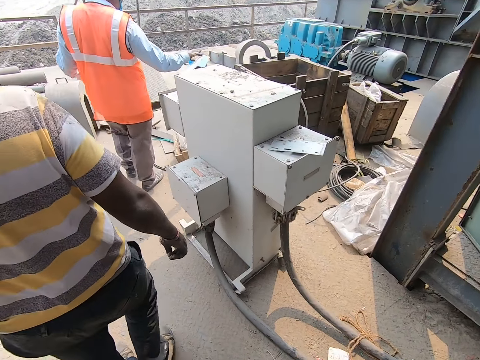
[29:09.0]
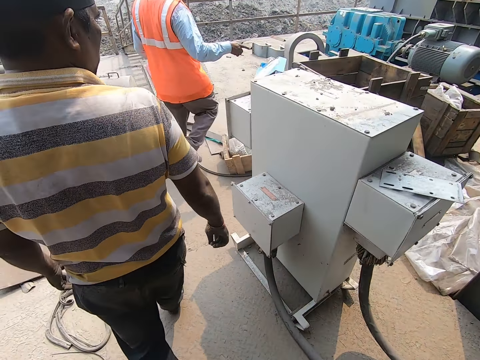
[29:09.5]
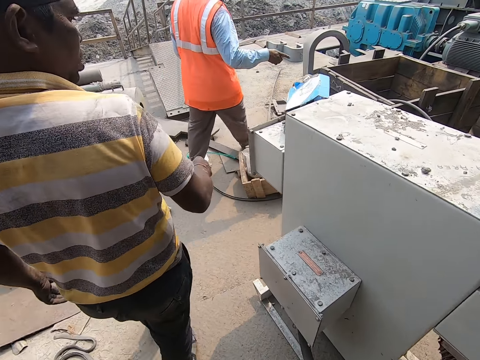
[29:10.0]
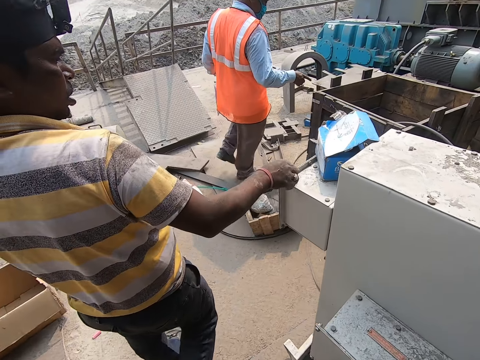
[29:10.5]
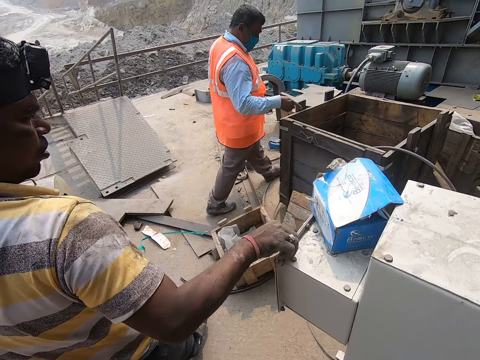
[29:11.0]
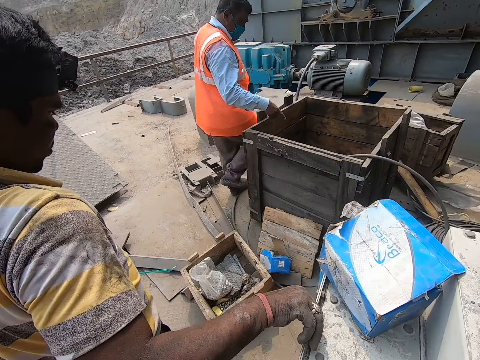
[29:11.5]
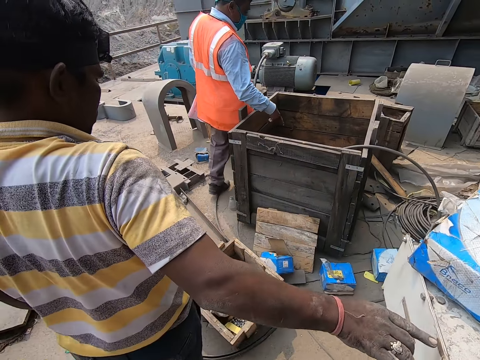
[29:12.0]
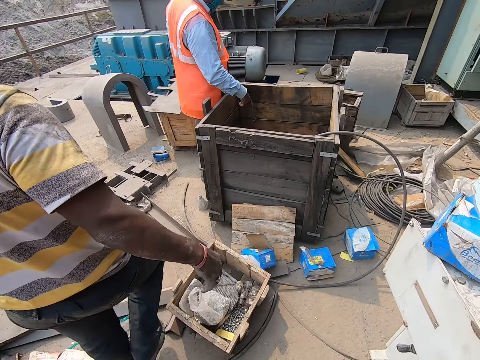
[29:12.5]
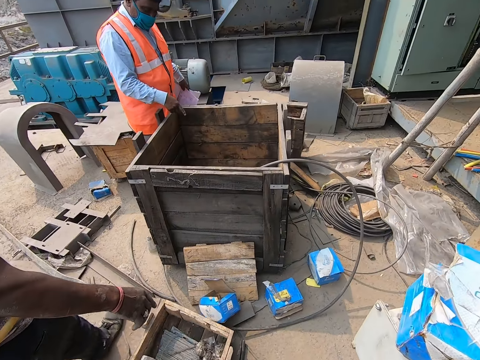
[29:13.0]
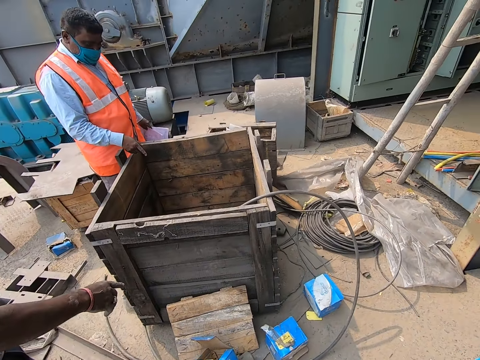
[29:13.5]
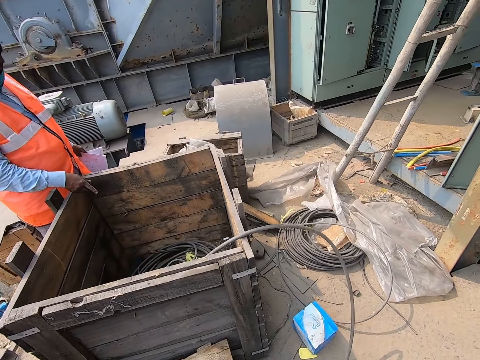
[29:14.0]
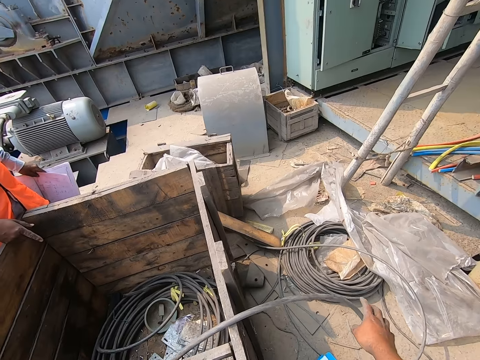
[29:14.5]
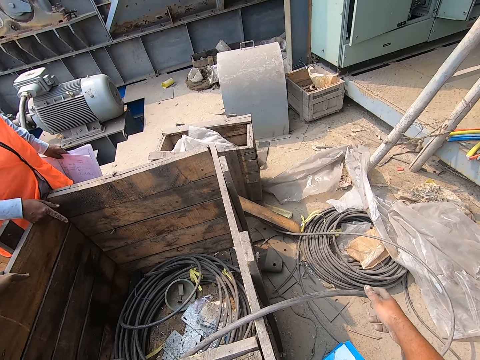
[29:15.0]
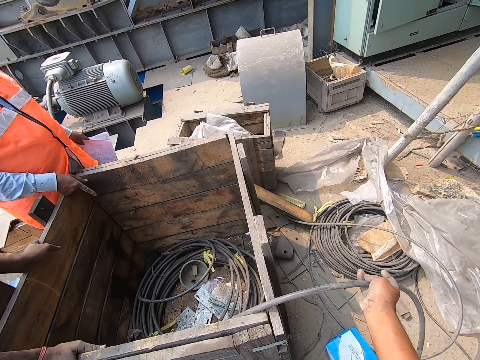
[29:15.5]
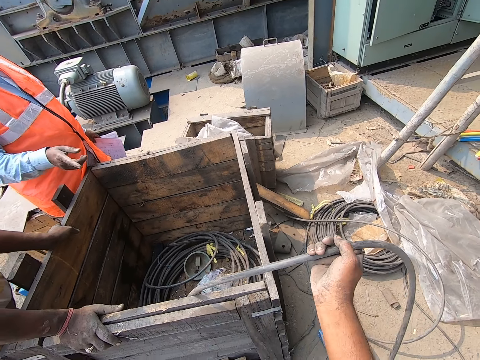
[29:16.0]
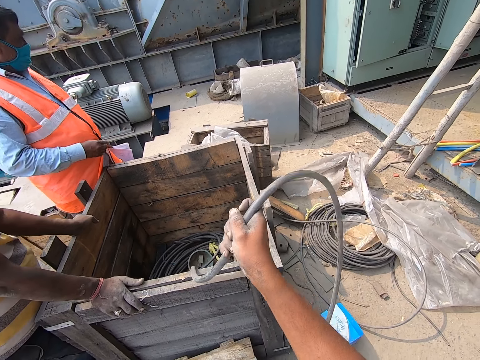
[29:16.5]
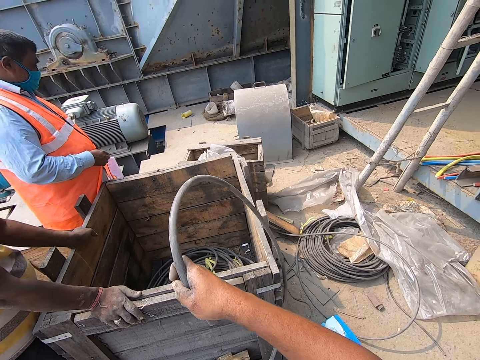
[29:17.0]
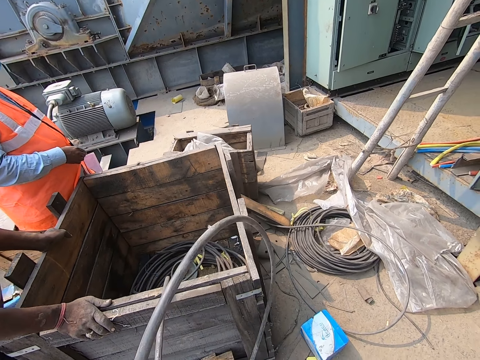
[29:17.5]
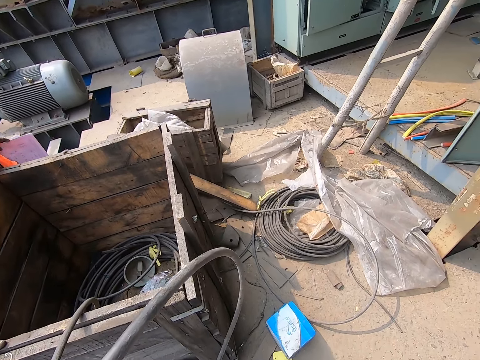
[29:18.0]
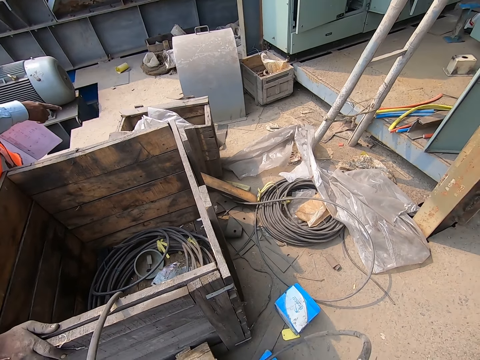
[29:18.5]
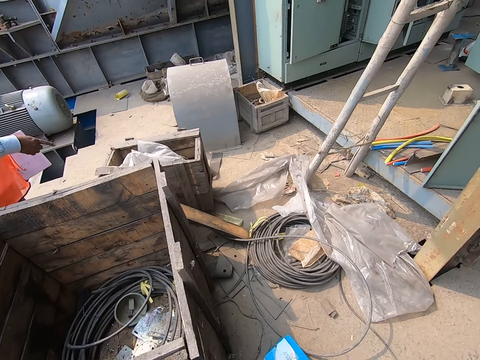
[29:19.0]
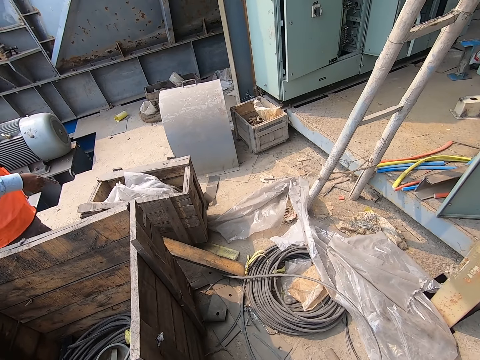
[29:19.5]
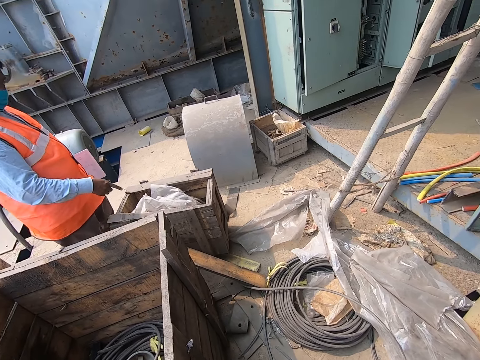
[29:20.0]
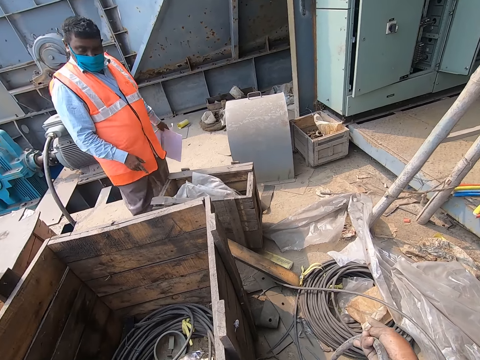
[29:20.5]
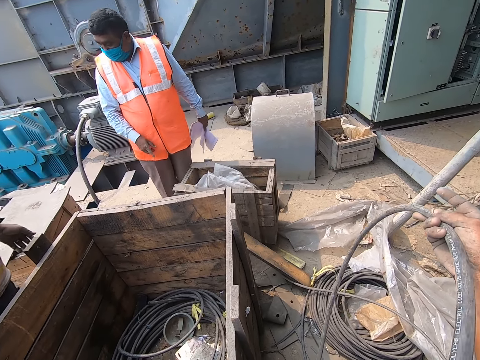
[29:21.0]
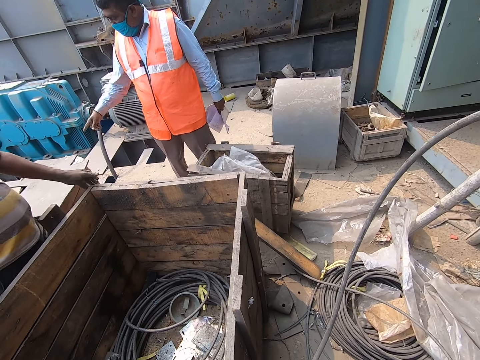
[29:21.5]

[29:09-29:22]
A man places his right hand on a transformer. The man withdraws his right hand from the transformer. Another man points his right hand towards a cable in a wooden box. The camera wearer converses with the other man. He grabs the cable in the wooden box with his right hand. The first man places his left hand on the wooden box. The camera wearer touches the hose pipe. He moves the cable in the wooden box with his right hand. He walks around.

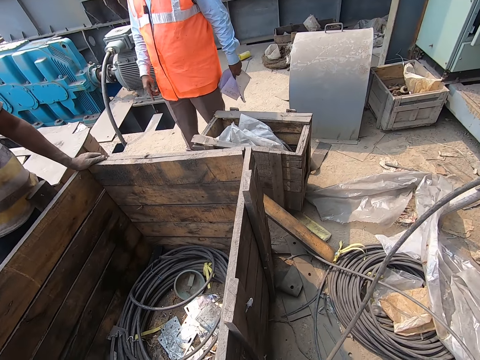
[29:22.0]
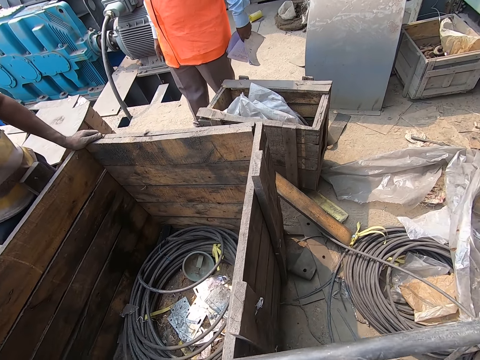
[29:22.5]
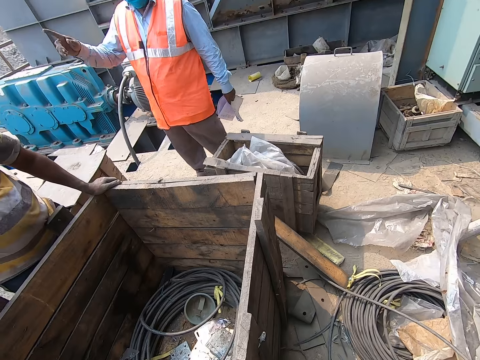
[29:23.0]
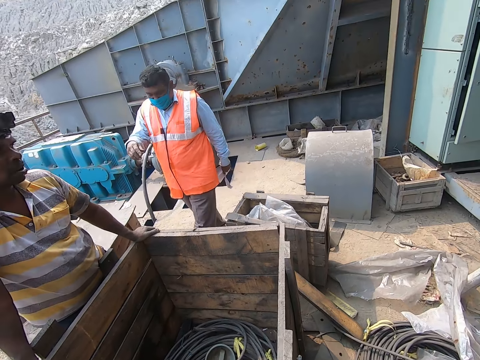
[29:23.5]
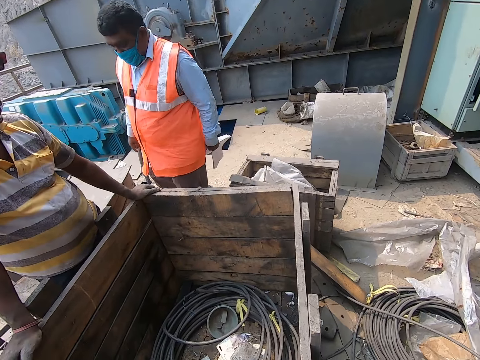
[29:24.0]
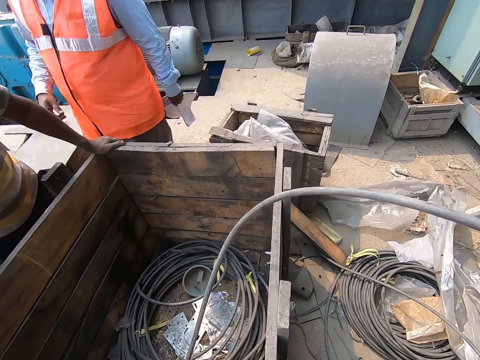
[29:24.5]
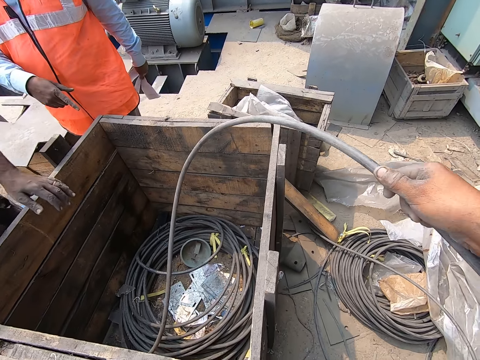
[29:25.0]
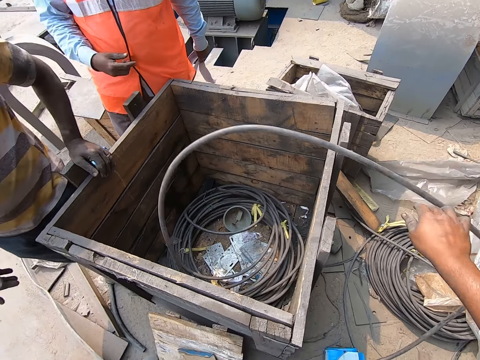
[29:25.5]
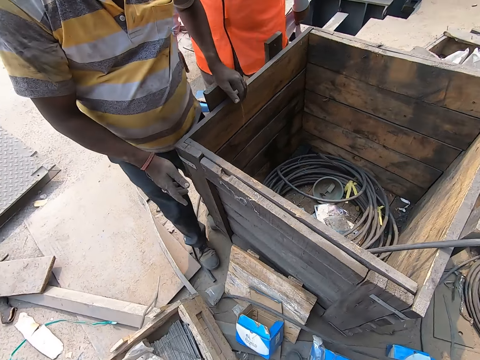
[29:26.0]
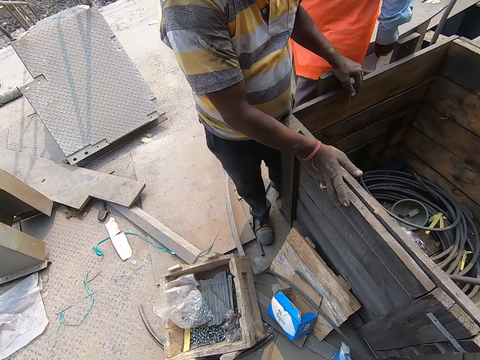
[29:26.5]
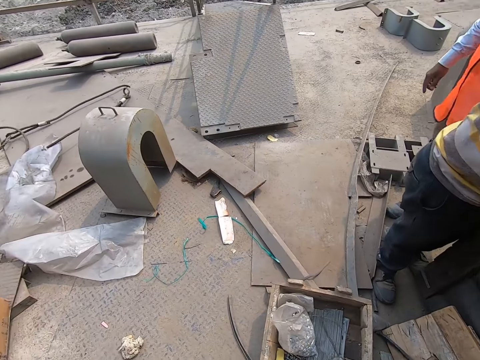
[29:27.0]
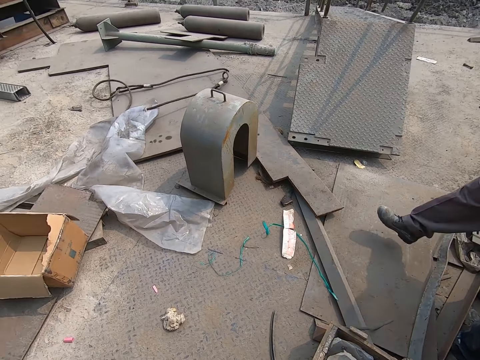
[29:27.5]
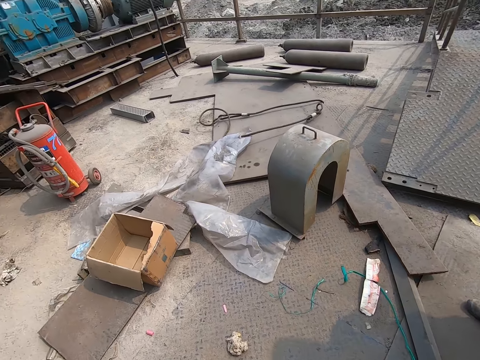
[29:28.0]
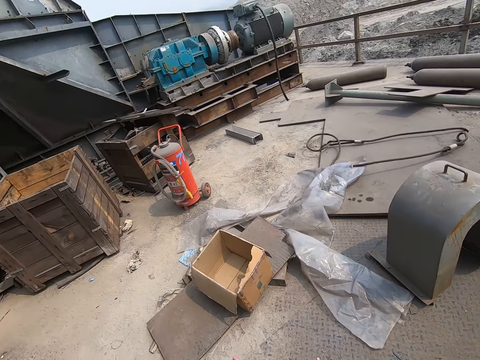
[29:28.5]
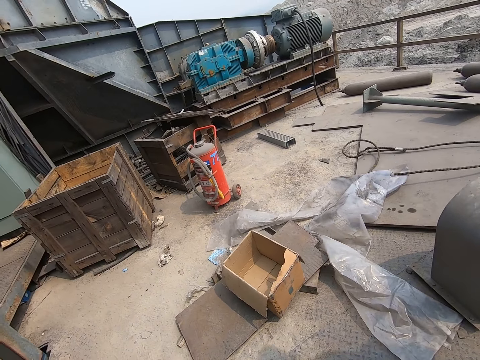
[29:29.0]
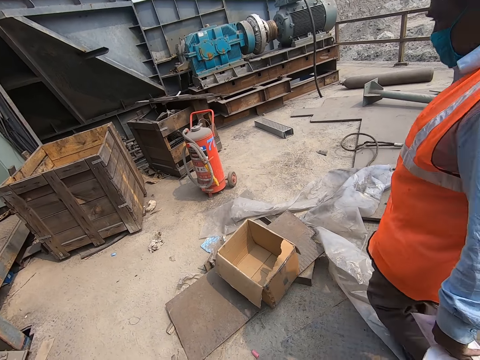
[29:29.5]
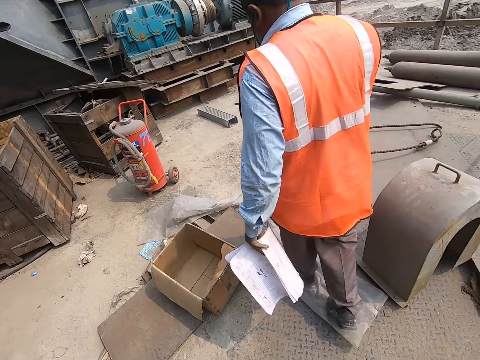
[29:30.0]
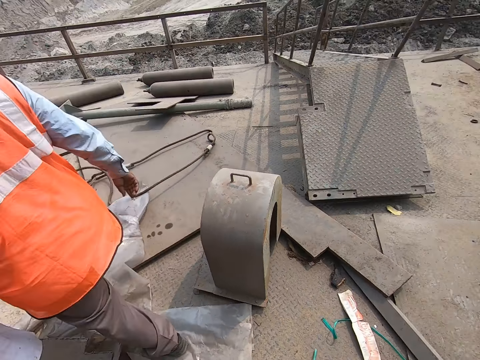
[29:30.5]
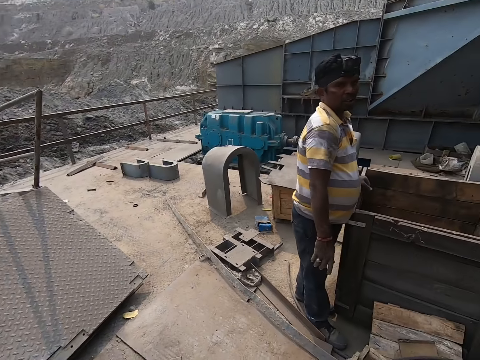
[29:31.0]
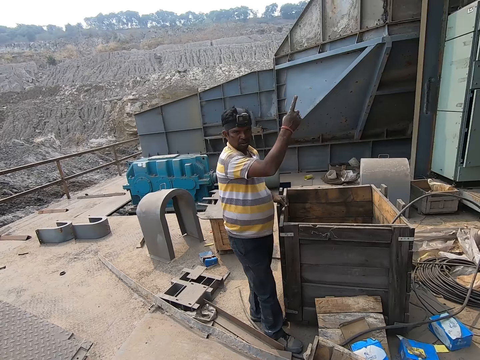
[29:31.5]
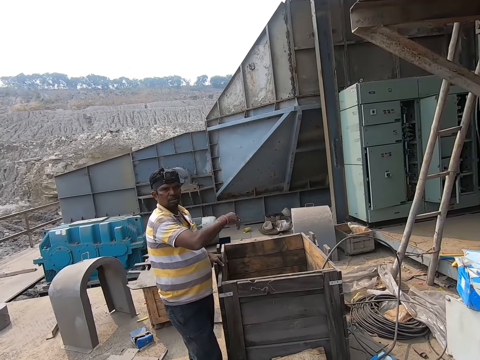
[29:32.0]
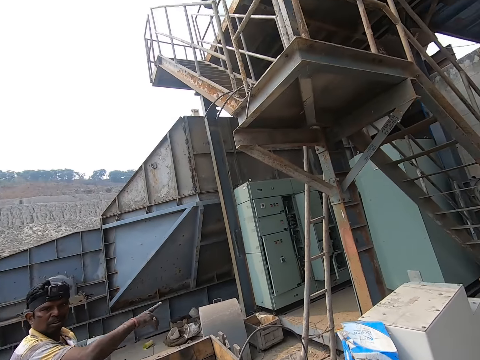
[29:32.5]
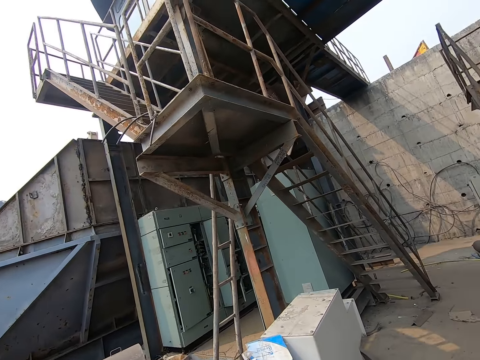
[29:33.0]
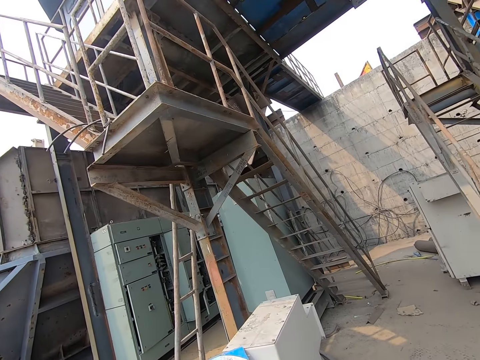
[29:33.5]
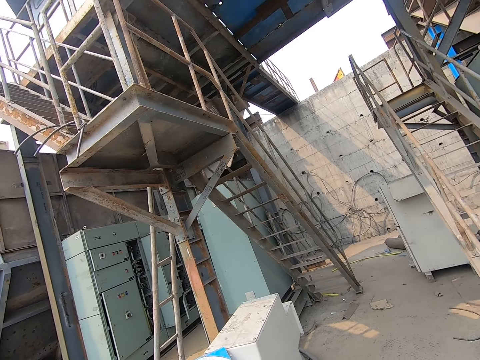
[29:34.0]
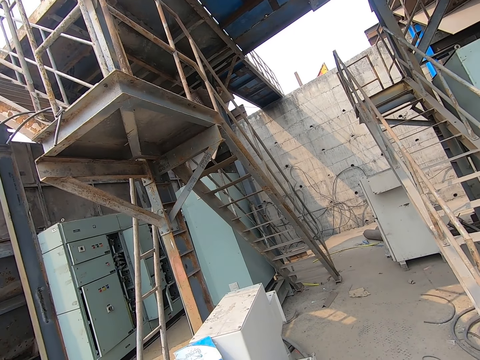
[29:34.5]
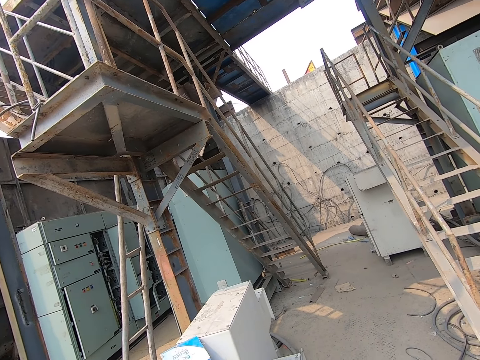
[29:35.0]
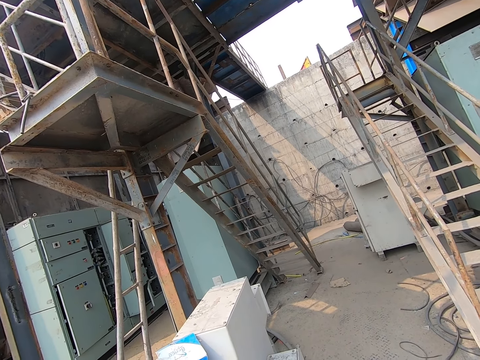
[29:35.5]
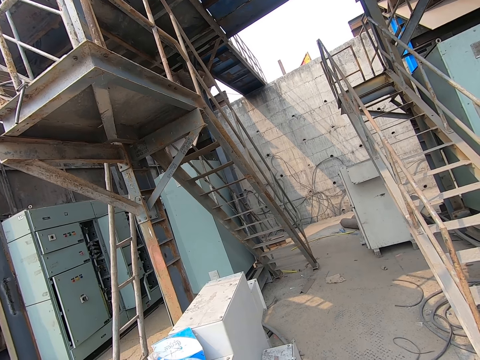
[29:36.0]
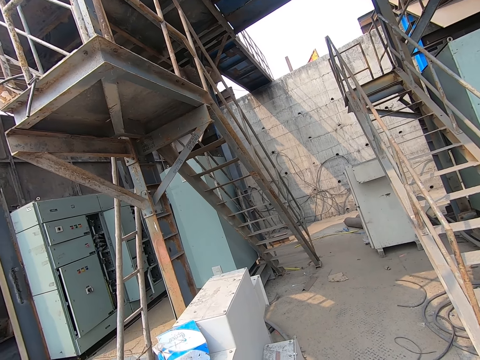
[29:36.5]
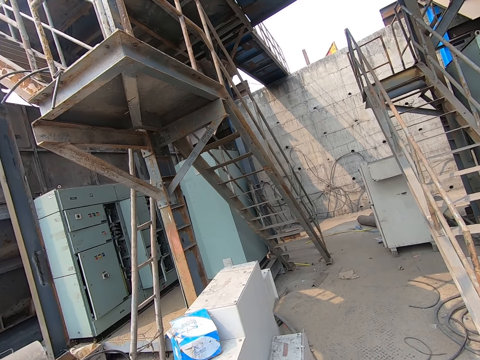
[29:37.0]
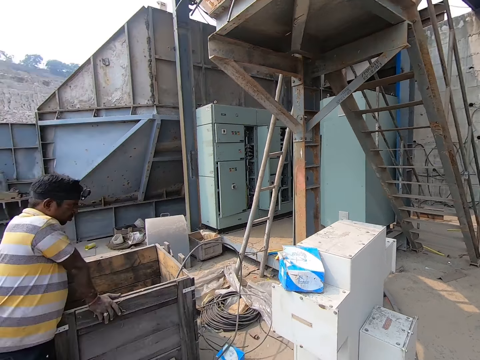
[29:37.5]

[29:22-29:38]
The camera wearer converses with the man. He drops the cable into the wooden box with his right hand. The other man moves his hands around the wooden box. The first man walks away from the camera wearer. The camera wearer walks around the firm. He converses with the other man. He looks around.
